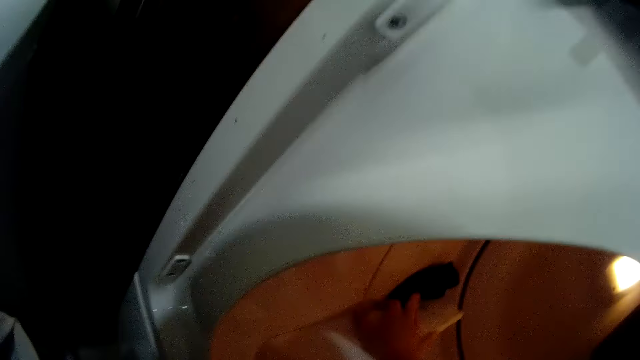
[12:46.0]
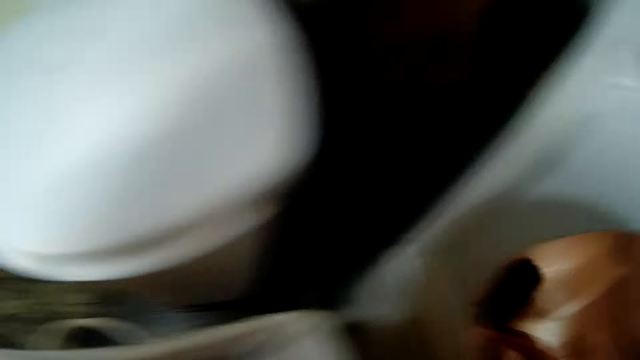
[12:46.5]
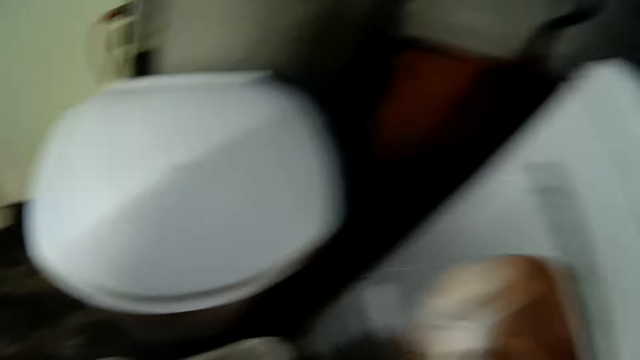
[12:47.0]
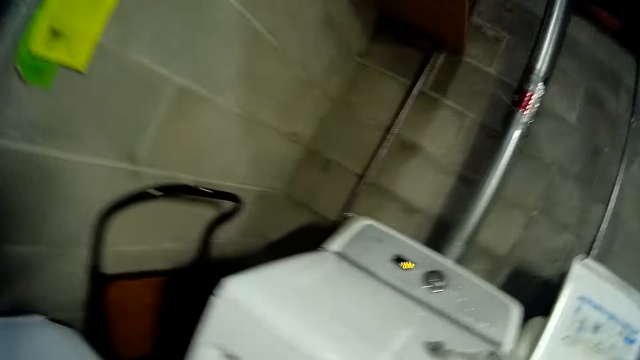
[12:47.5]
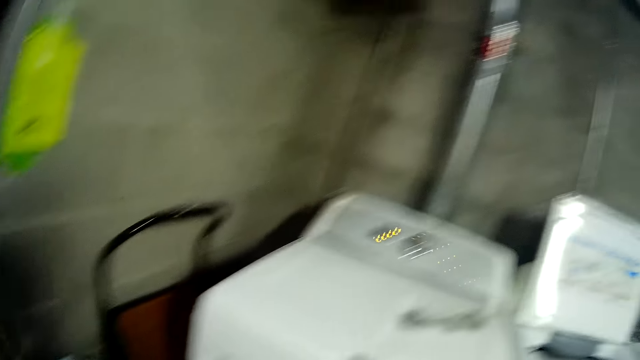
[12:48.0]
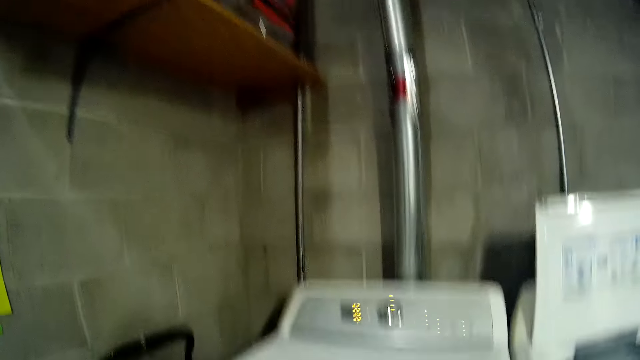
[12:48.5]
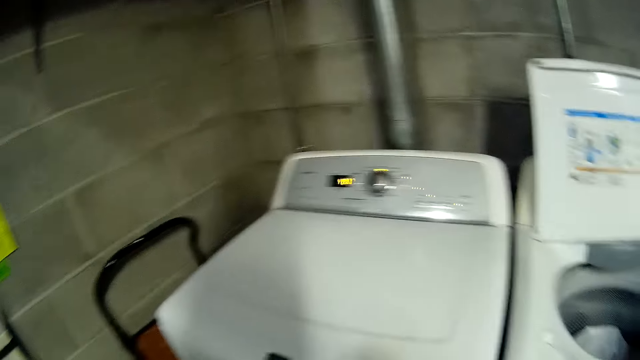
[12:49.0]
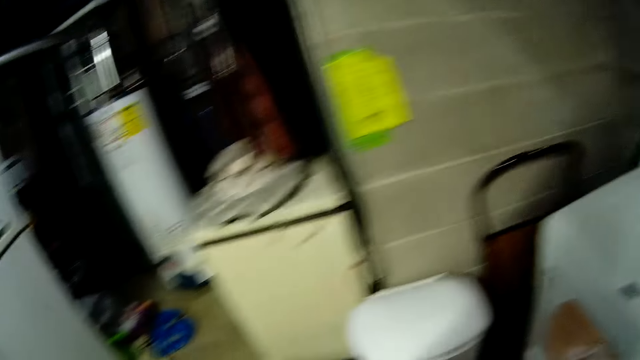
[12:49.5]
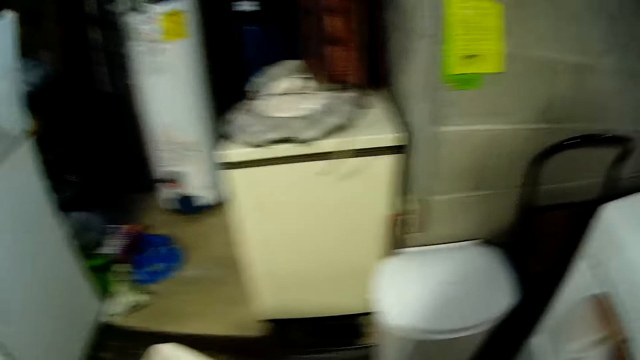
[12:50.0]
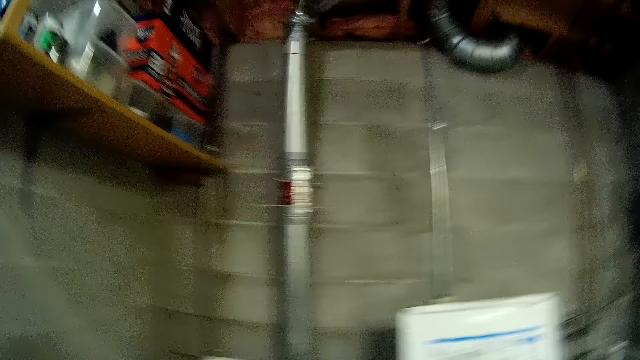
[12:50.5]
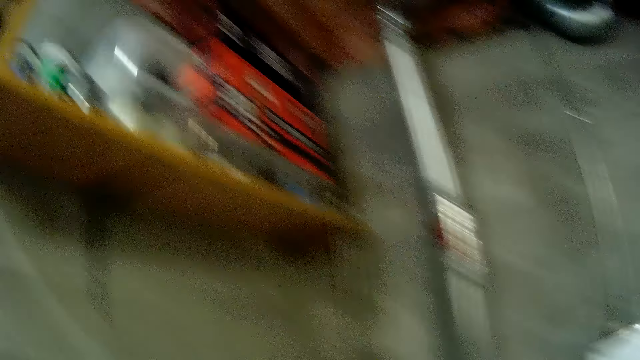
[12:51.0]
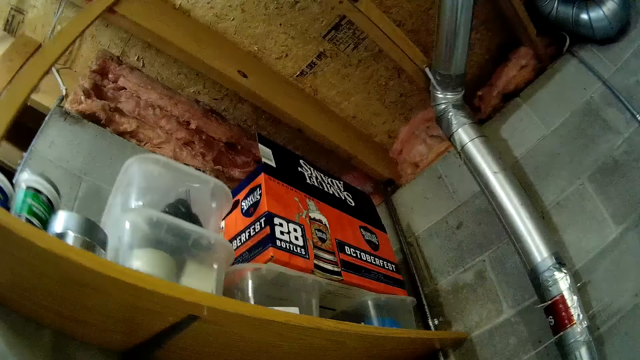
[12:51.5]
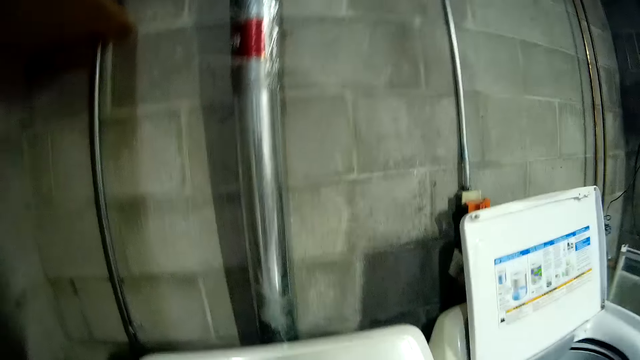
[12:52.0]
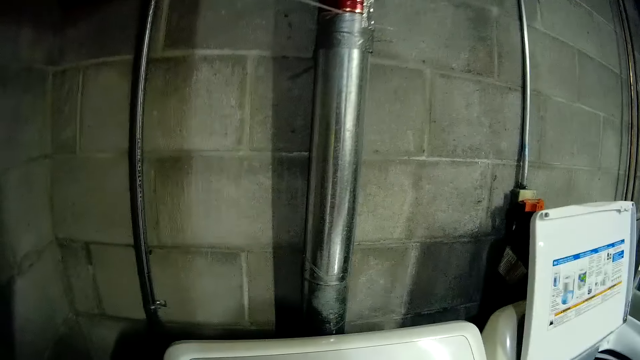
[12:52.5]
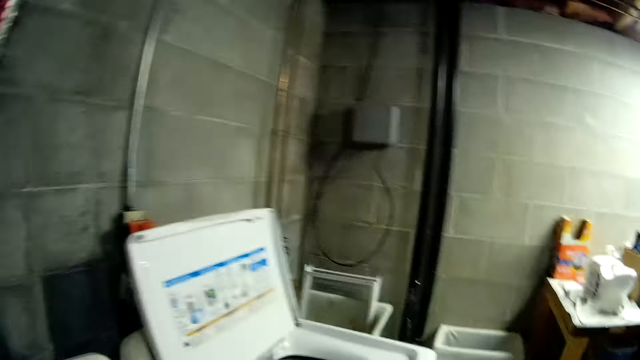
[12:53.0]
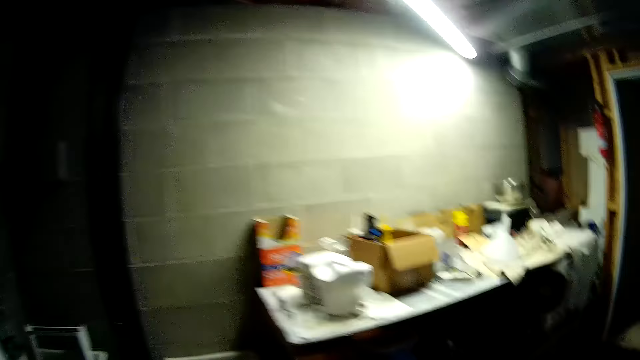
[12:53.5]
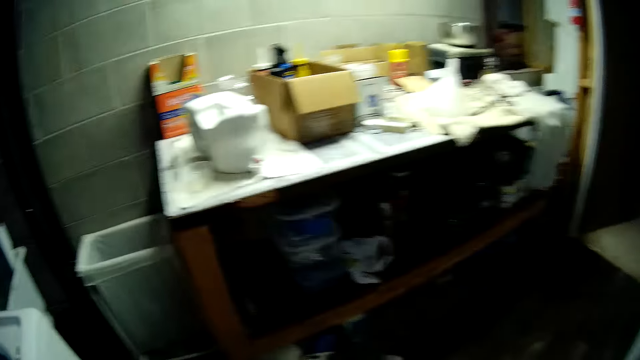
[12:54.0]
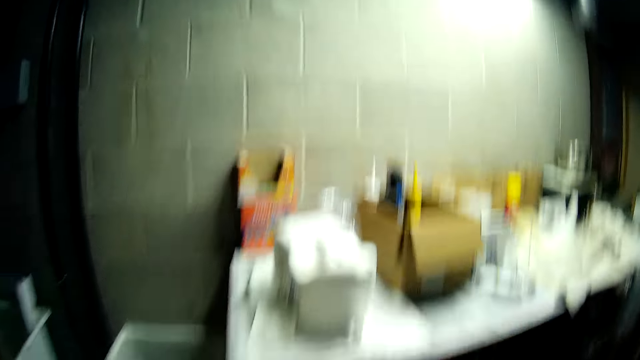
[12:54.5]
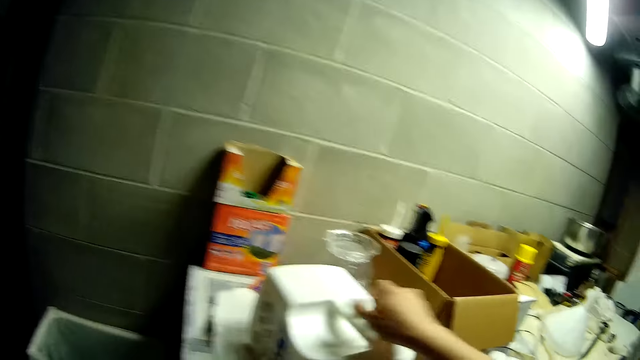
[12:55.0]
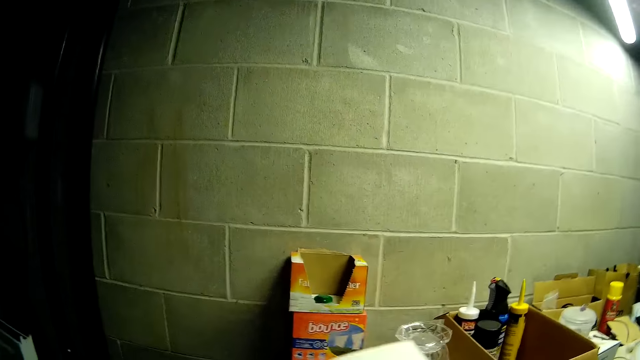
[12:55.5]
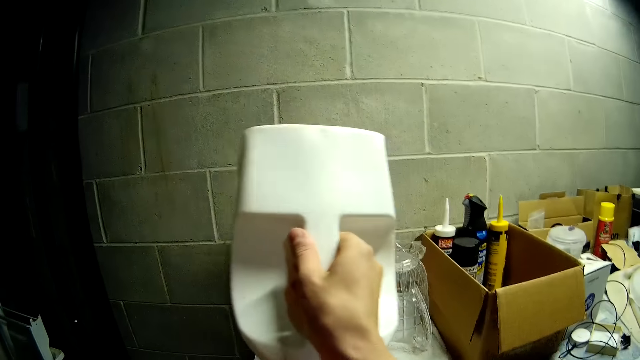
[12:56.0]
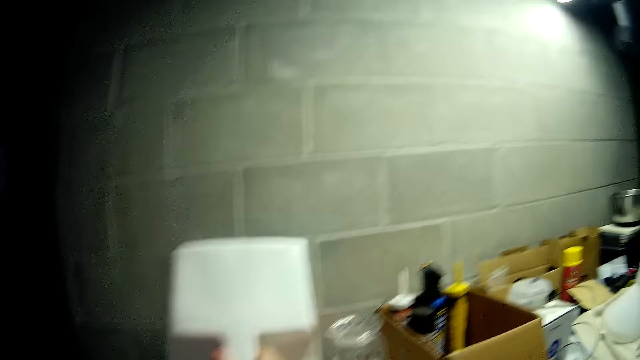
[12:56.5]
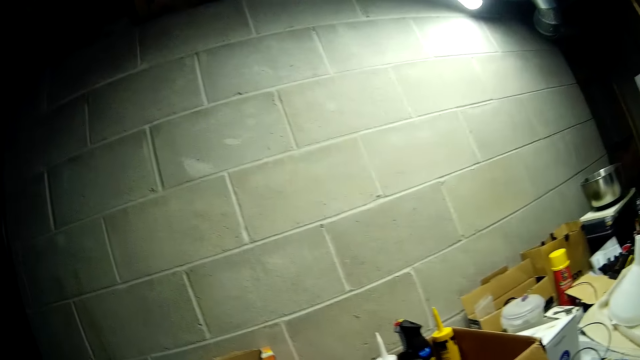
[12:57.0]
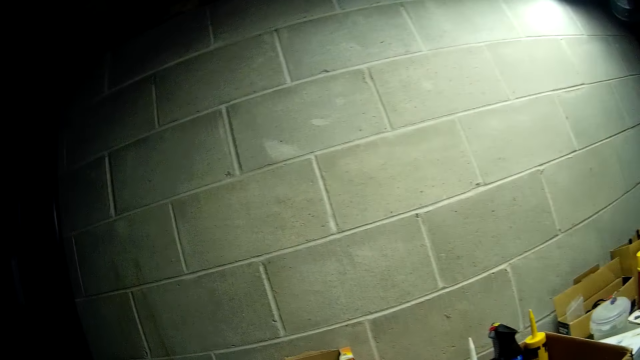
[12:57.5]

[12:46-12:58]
The camera wearer picks a cloth from the top of the machine with his right hand. He raises a white jar with his right hand. He picks a detergent jerrycan with a hand.

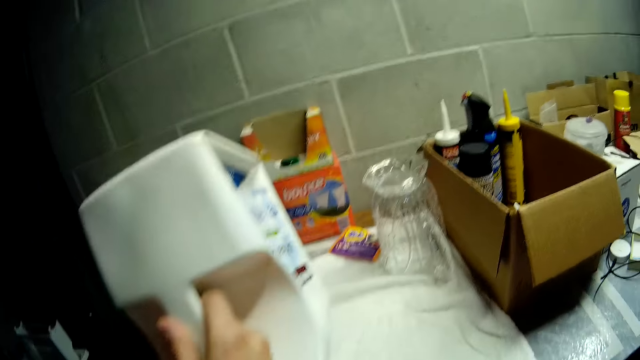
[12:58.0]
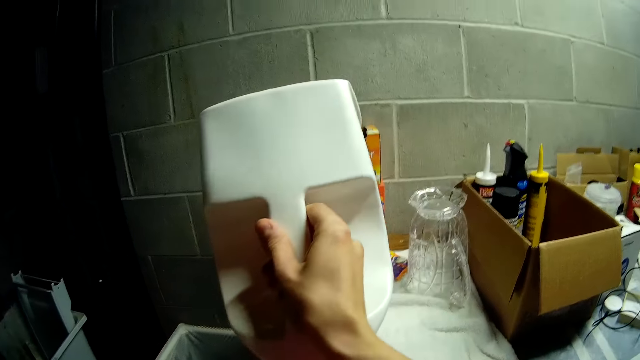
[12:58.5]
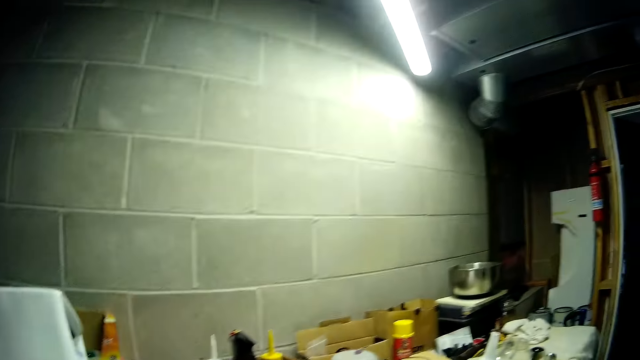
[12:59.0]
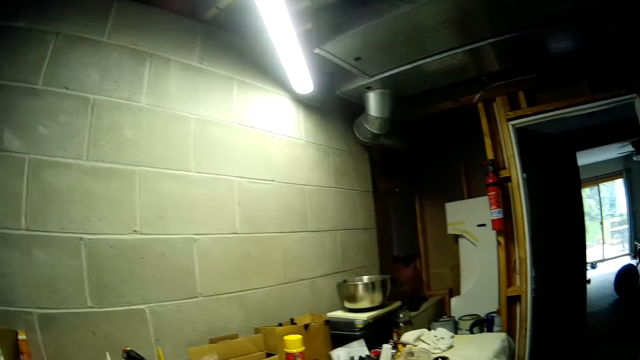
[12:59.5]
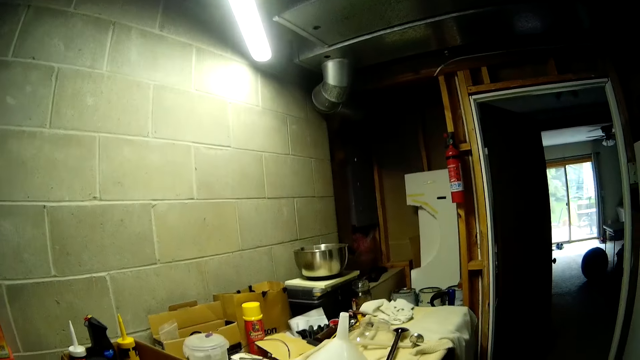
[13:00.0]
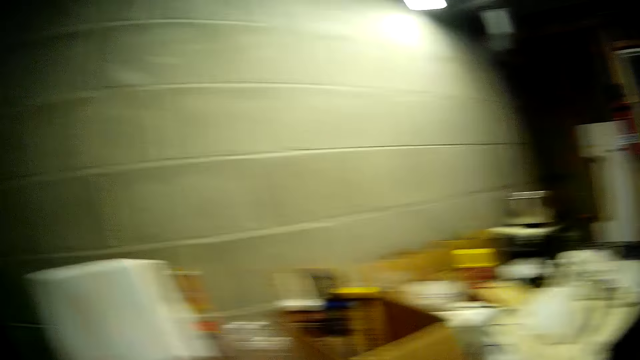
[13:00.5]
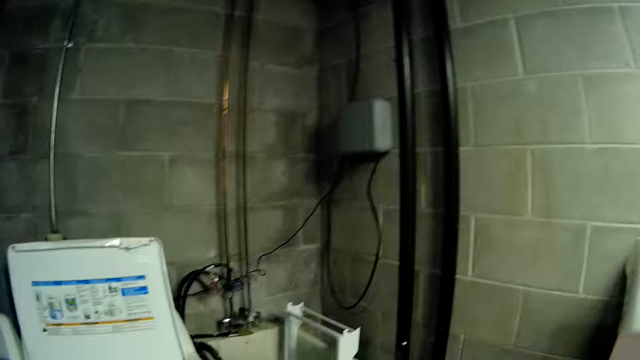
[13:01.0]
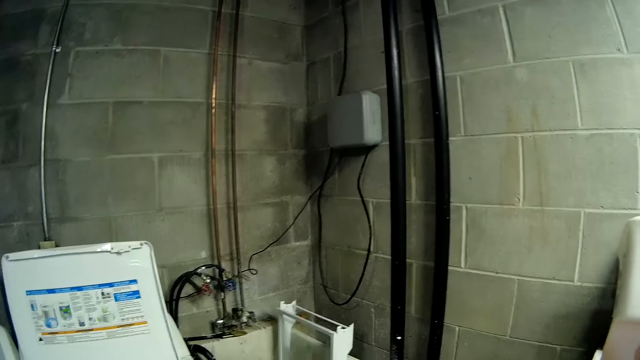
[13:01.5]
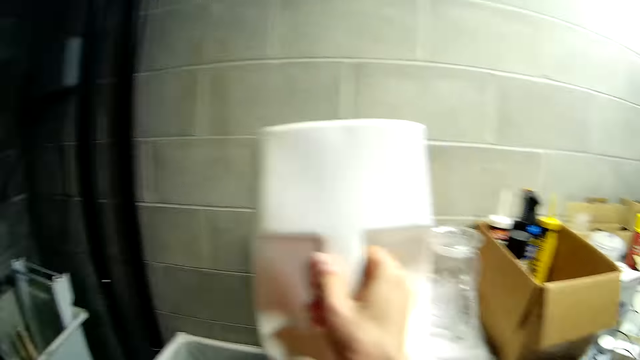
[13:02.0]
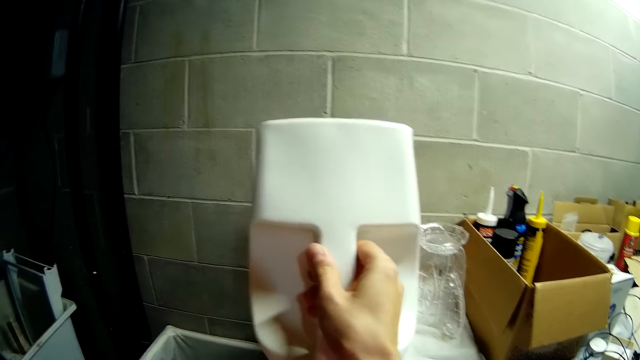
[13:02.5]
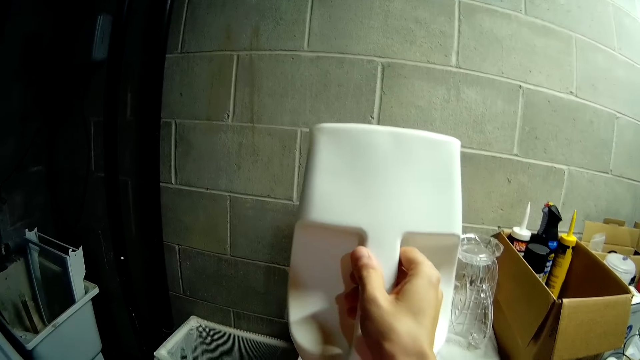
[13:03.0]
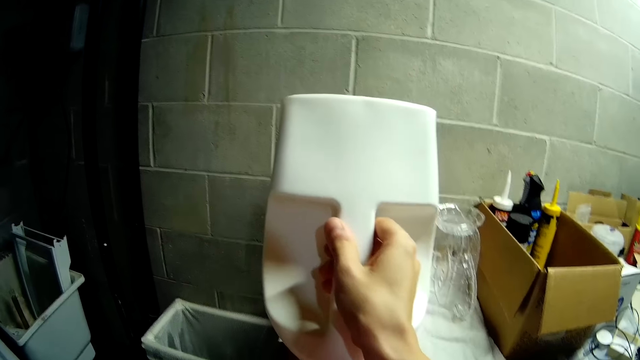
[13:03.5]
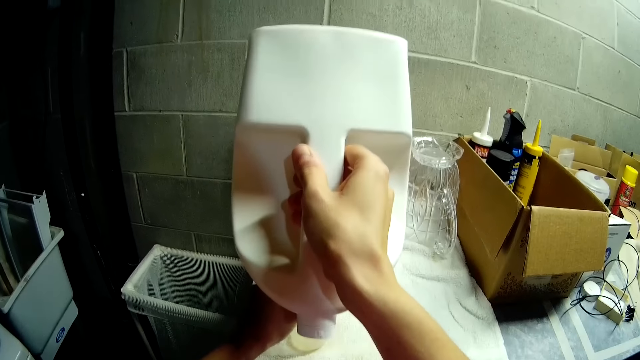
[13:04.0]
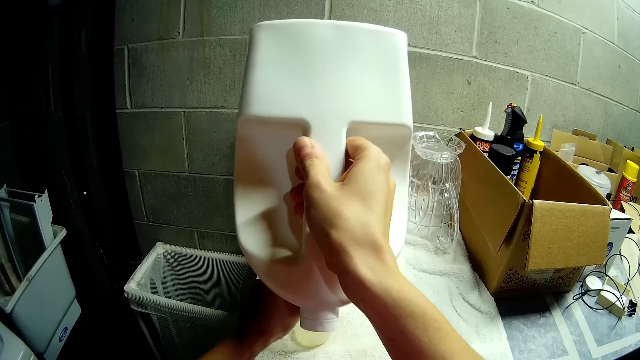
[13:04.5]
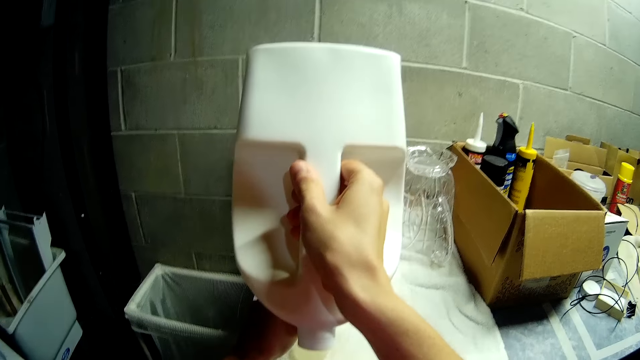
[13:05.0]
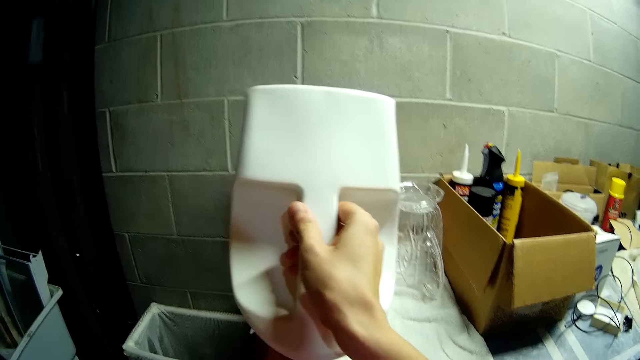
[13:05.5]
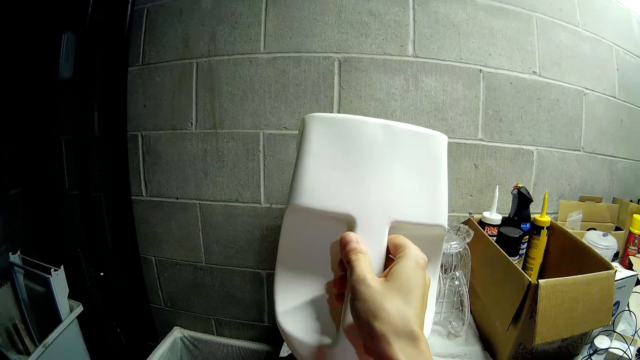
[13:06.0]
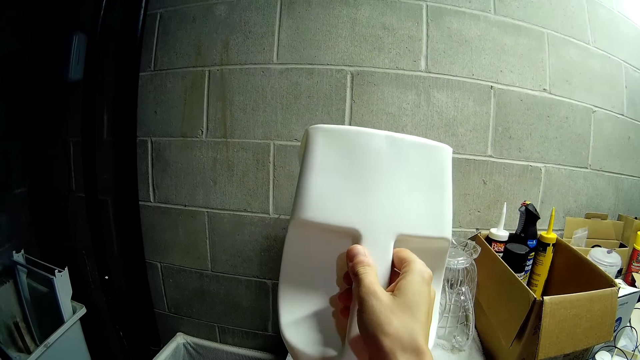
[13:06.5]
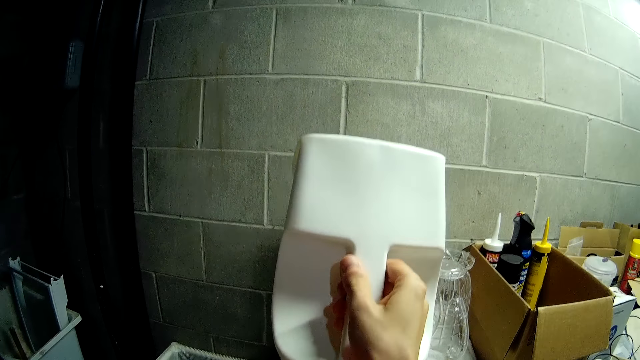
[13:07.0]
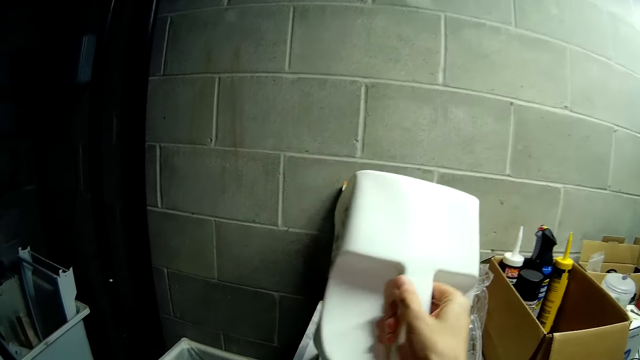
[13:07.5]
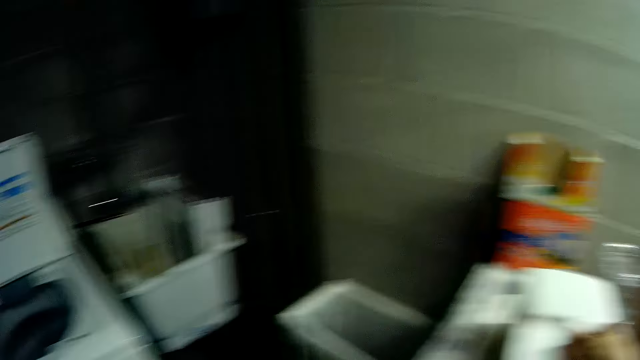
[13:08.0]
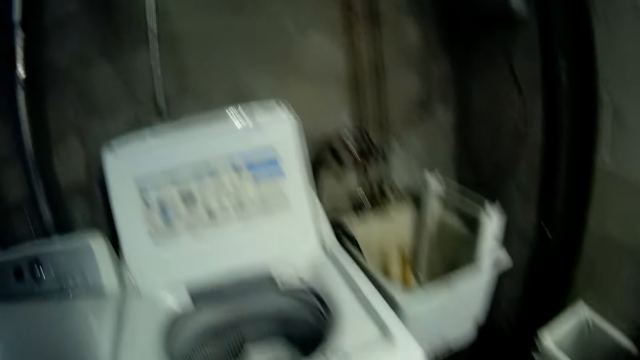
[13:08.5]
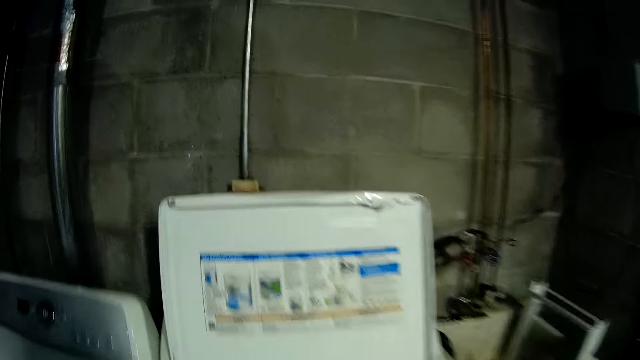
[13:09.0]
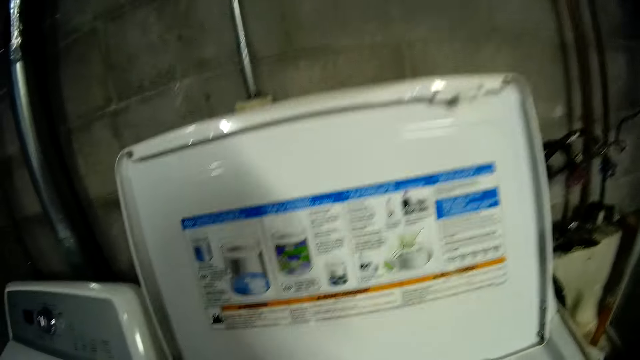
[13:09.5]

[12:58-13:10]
The camera wearer holds a detergent jerrycan with a hand. They look around a room. They hold the detergent jerrycan with a hand. They hold the detergent jerrycan with hands. They put down the detergent jerrycan with a hand.
